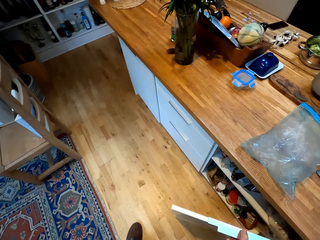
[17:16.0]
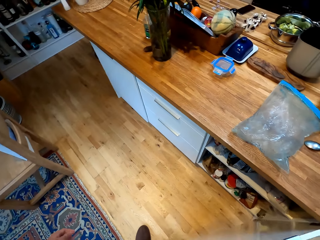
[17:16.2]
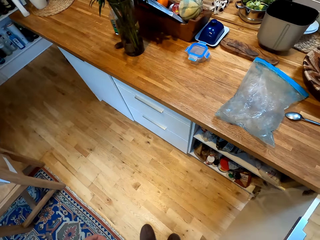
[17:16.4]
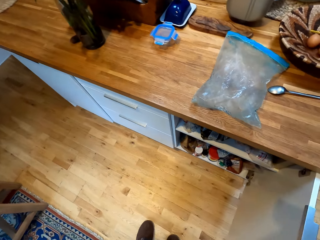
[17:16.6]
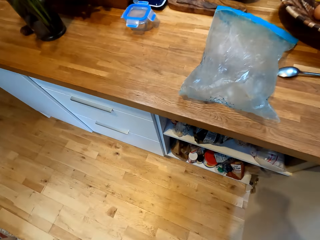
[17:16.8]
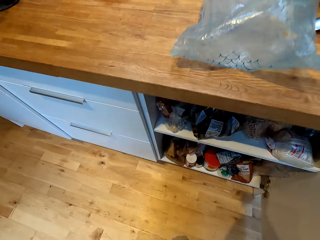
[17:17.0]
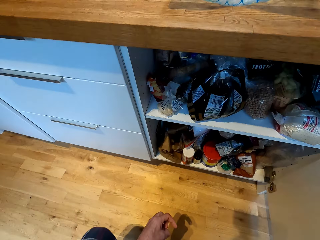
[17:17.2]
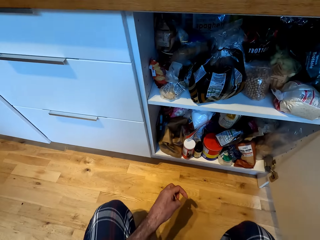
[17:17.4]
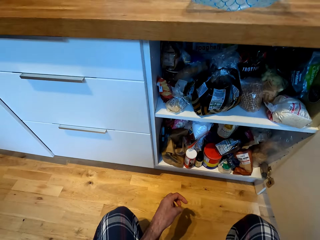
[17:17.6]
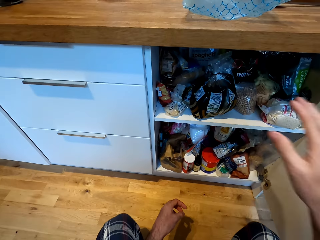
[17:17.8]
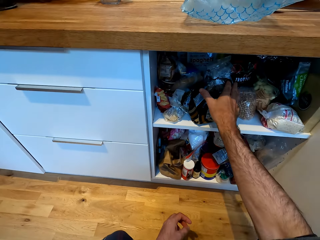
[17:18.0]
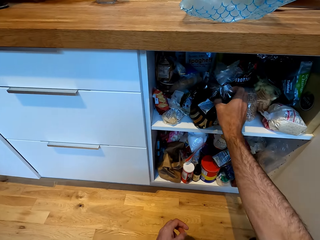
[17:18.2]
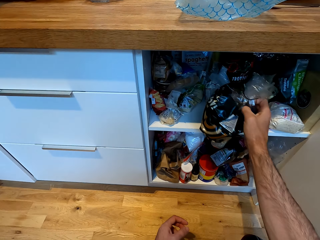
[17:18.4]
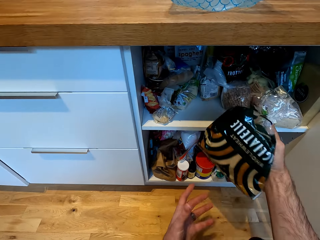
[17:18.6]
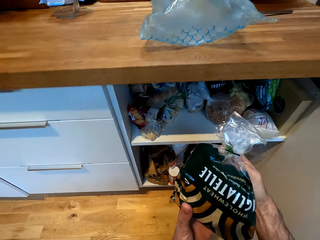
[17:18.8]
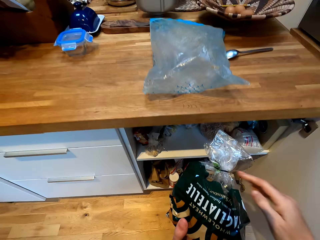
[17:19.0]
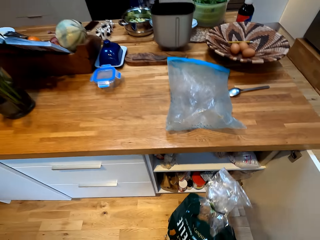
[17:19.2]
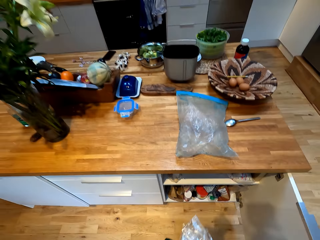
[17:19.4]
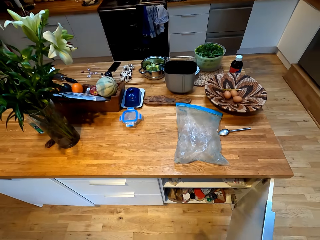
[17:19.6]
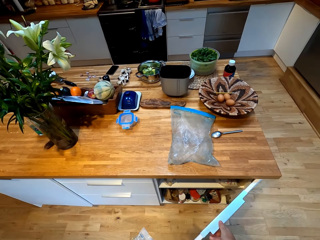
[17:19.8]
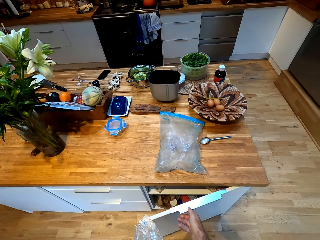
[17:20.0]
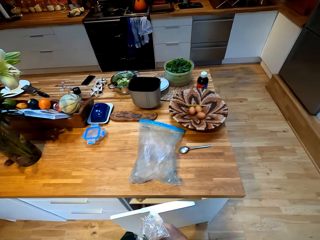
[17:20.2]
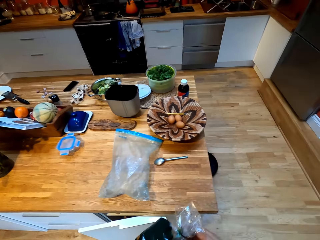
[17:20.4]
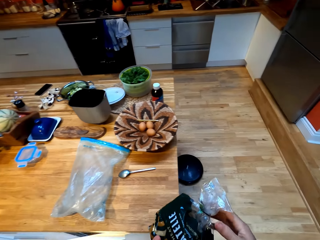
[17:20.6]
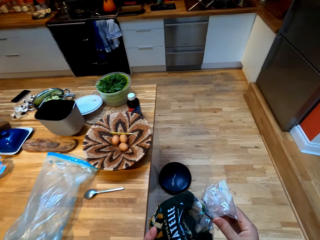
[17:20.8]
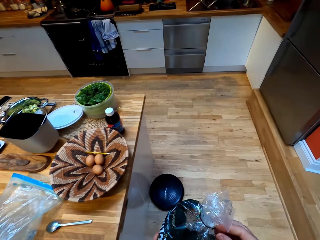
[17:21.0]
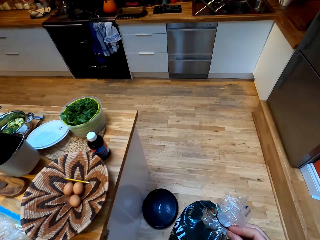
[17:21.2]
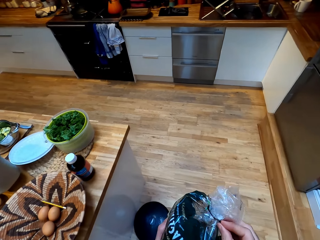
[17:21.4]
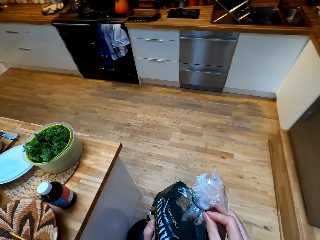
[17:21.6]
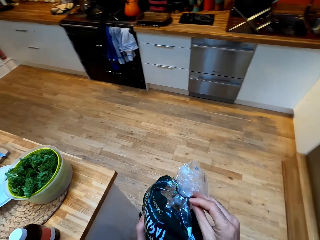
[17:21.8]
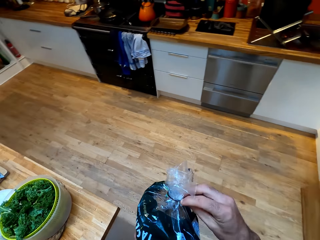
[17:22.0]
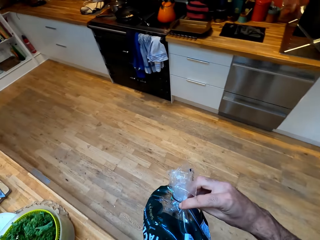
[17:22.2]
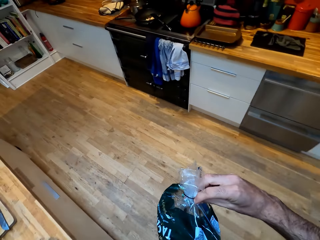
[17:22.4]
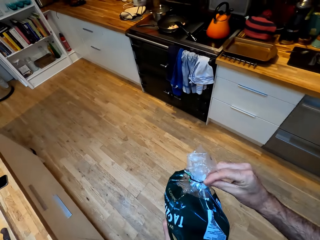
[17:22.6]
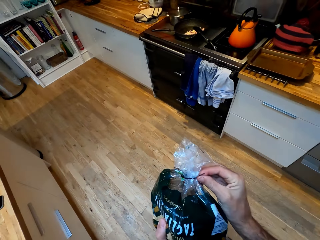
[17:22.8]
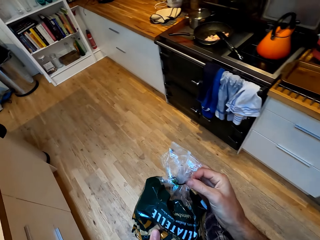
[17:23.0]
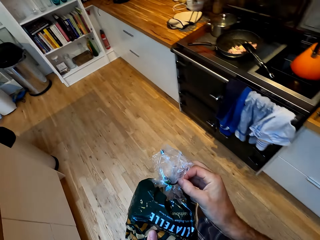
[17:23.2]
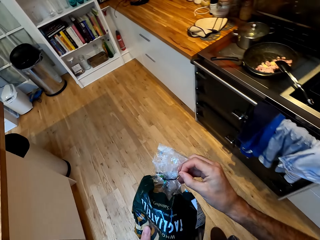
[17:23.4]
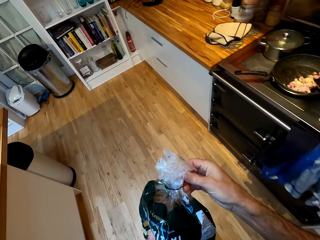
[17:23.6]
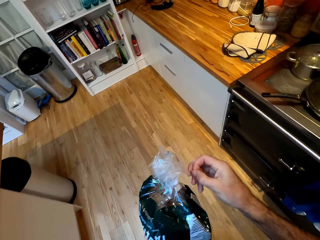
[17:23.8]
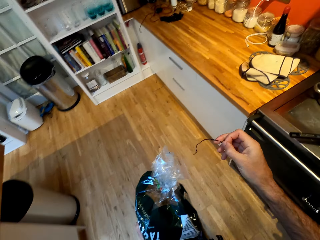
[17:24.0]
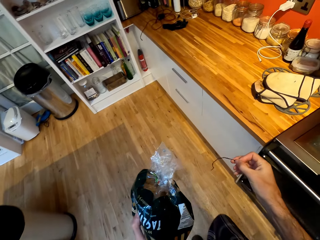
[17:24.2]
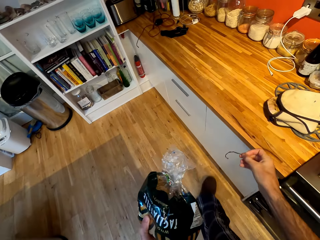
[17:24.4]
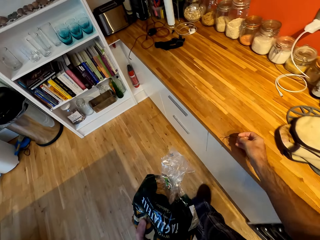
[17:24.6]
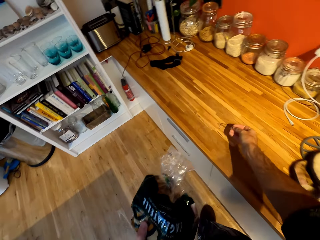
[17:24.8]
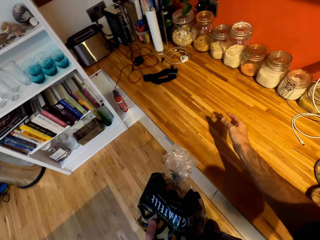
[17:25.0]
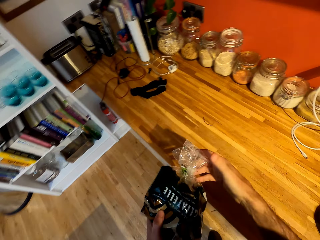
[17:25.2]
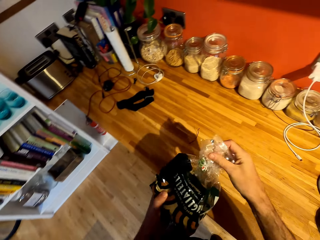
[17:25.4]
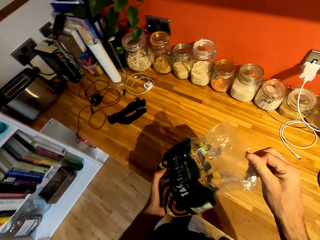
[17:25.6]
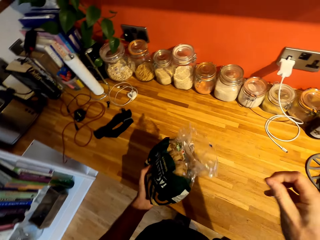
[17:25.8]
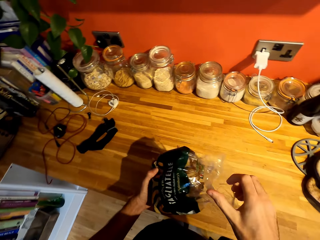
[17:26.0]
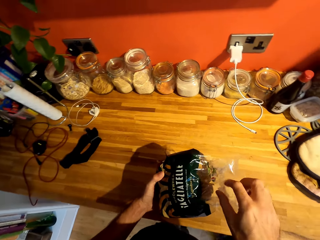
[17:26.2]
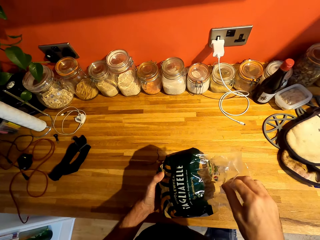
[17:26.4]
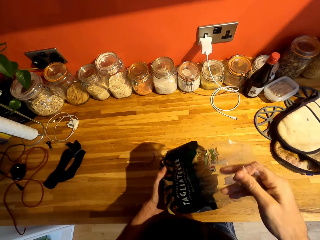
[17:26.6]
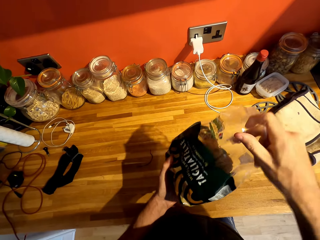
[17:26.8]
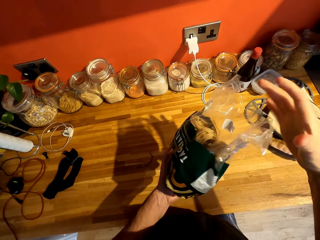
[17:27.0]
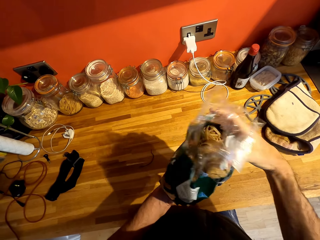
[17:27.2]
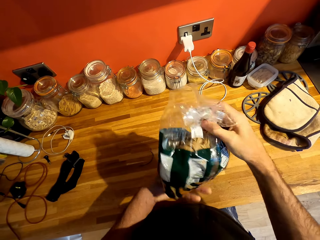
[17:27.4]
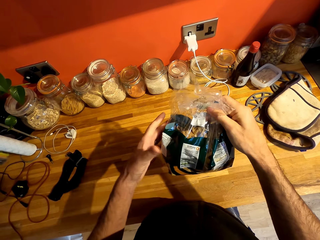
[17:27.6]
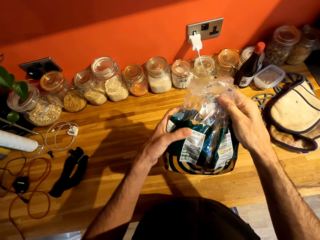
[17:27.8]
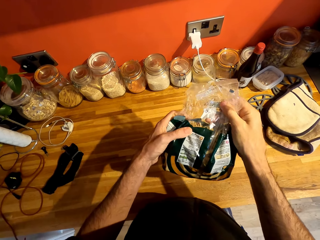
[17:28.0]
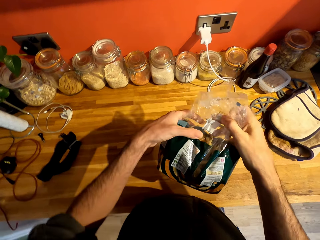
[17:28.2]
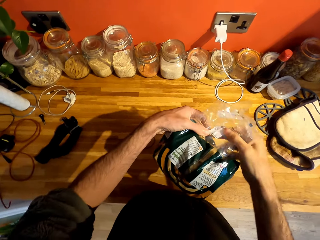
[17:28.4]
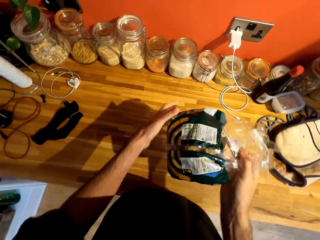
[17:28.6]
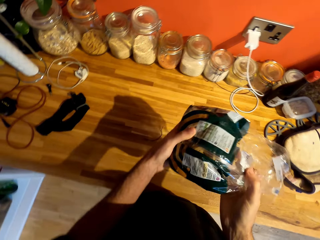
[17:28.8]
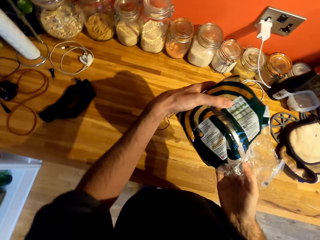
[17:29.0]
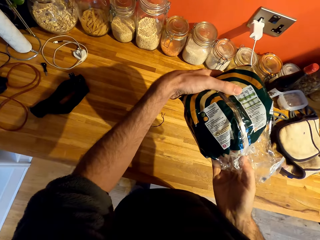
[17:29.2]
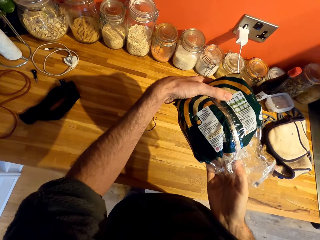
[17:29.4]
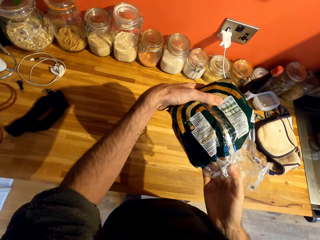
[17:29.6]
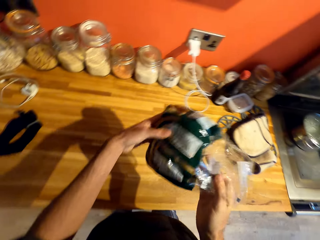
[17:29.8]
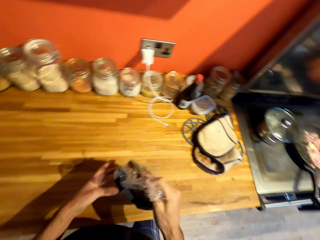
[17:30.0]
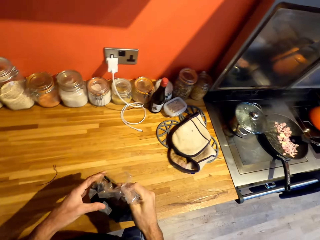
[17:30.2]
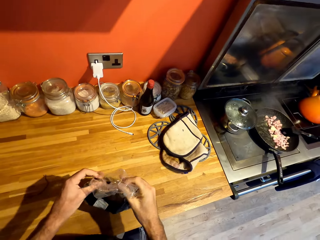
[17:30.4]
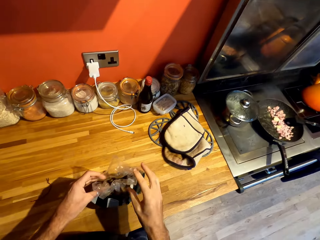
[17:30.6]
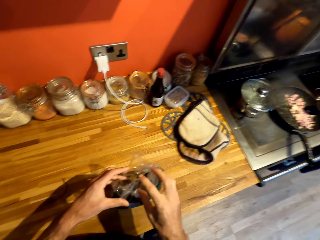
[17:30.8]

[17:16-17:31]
The camera wearer opens a drawer. They take the polythene bag from the cabinet. They close the cabinet. They walk. They remove the seal wire on the polythene bag, put the seal wire on the counter, and open the polythene bag. They unwrap a paper. They look at the paper.

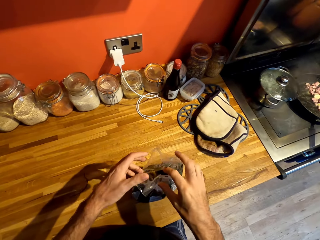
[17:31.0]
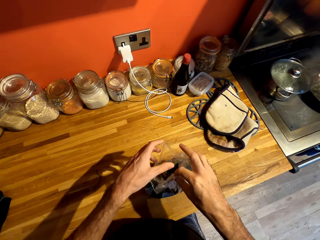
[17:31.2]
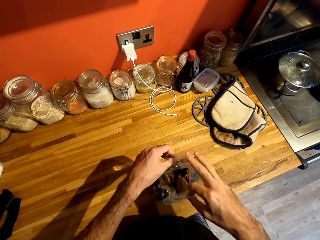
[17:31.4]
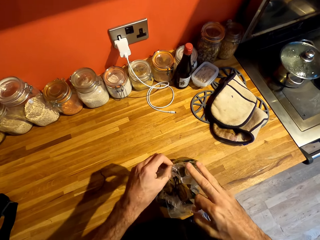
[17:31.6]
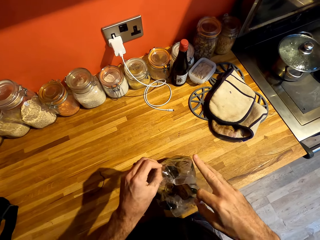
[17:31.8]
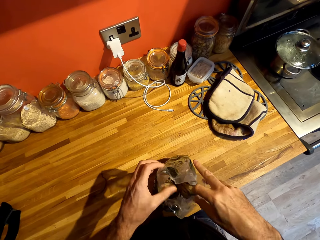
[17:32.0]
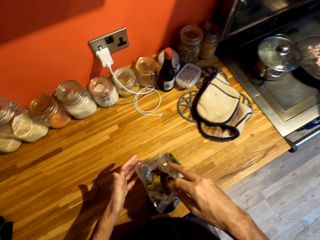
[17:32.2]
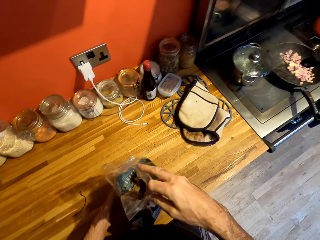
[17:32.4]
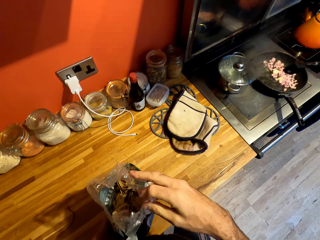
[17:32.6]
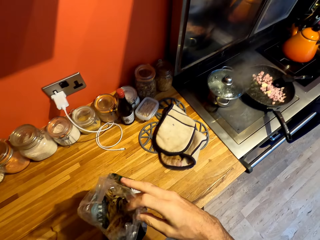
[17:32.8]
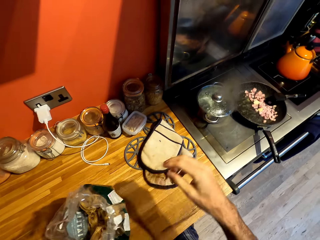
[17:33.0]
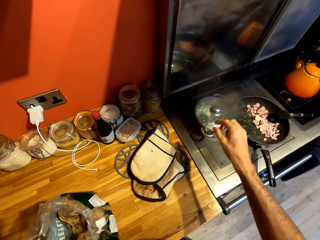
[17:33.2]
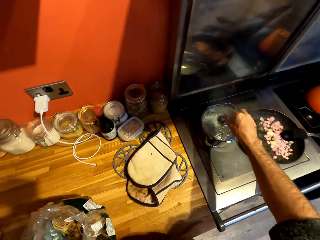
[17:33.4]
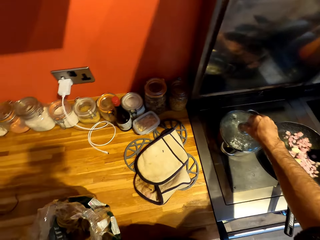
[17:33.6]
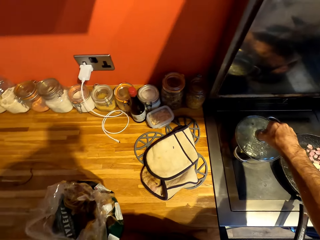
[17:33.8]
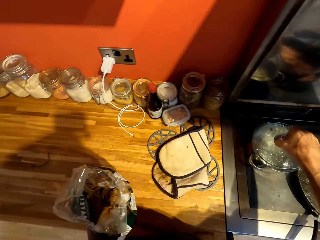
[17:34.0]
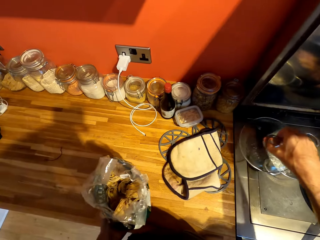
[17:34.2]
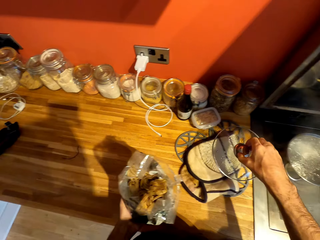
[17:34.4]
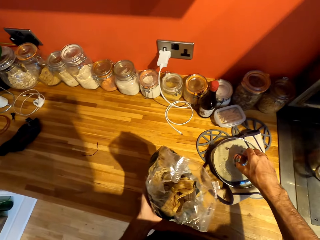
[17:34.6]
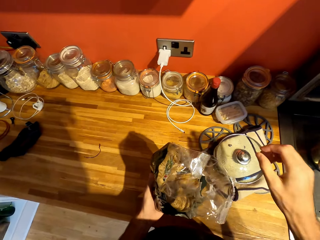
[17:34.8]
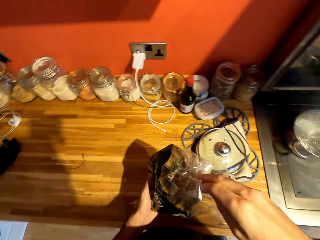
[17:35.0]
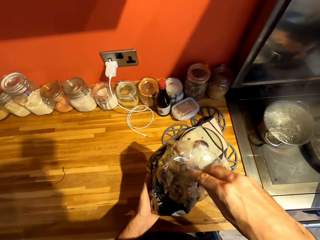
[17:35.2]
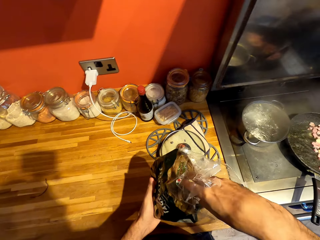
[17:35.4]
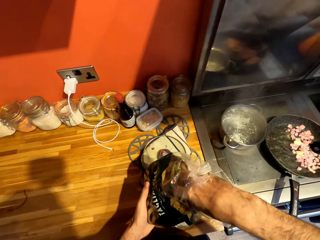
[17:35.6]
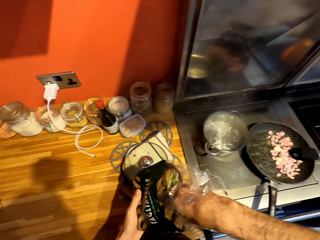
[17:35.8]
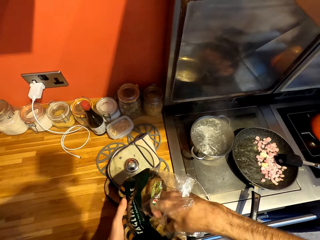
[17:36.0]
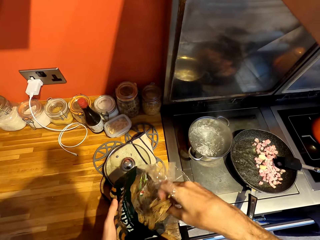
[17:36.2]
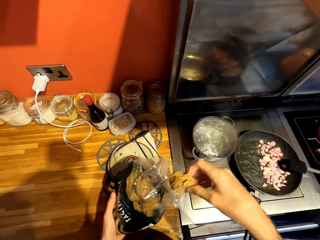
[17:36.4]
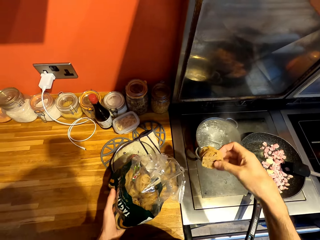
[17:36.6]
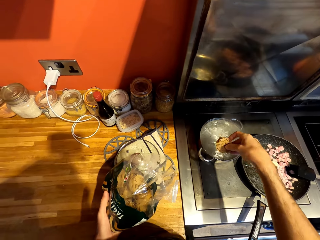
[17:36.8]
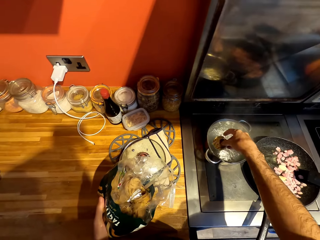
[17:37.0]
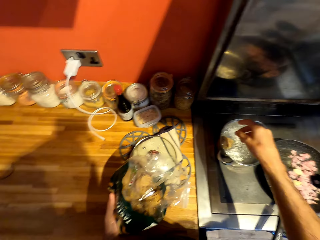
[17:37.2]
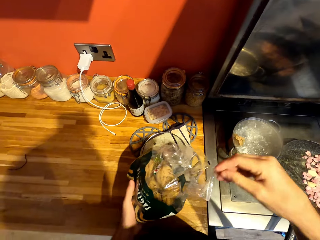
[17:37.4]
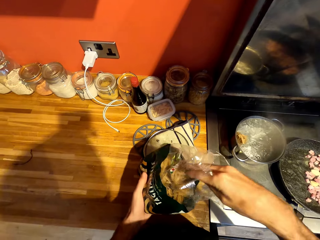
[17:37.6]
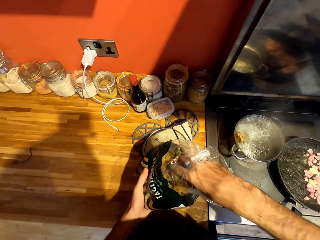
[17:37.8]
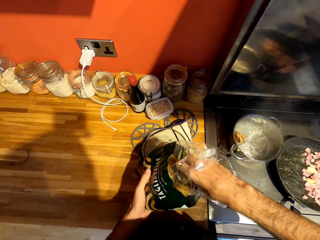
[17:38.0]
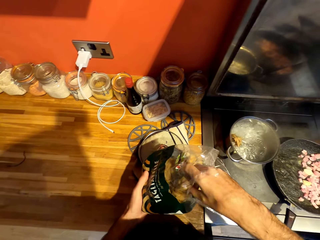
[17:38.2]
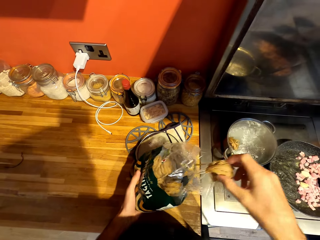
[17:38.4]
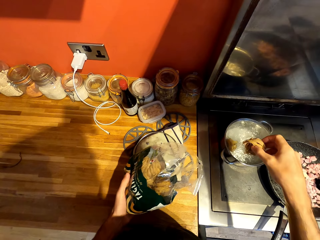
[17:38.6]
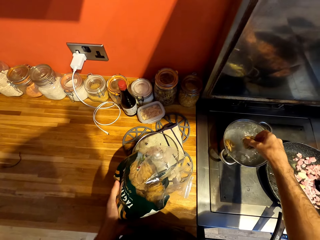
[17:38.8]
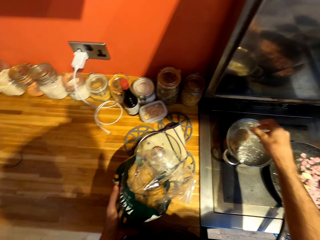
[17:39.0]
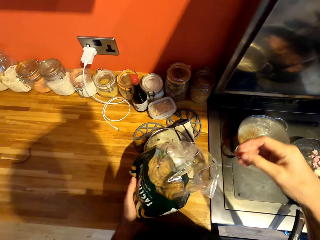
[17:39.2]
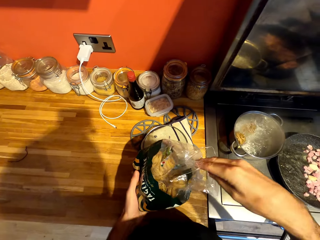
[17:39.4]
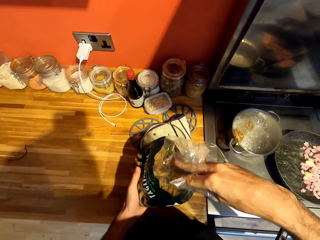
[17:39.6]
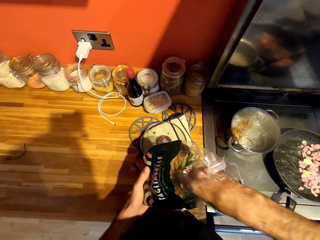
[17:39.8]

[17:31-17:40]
The camera wearer drops the paper on the table. They lift the lid on the pot. They put the lid on the kitchen towel. They remove the pasta from the polythene bag. They put the pasta in the boiling water. They remove the pasta from the polythene bag. They put the pasta in the boiling water.
